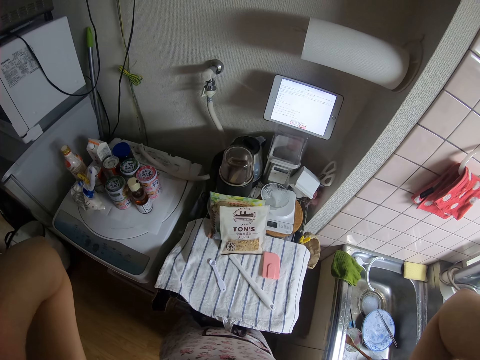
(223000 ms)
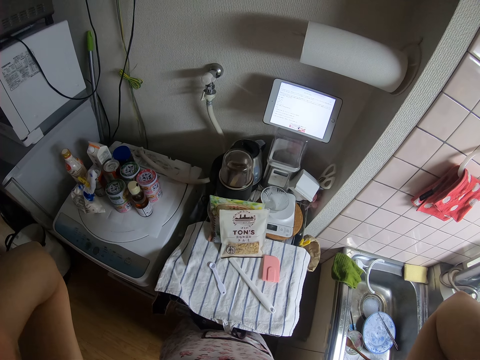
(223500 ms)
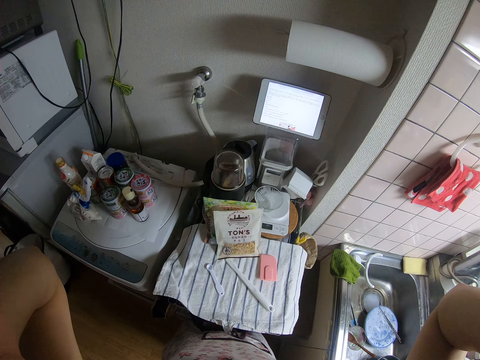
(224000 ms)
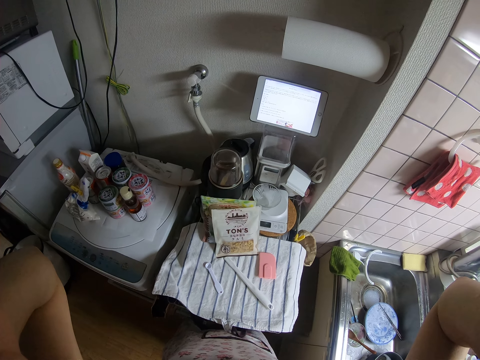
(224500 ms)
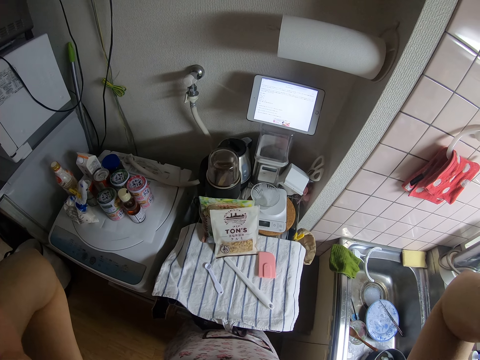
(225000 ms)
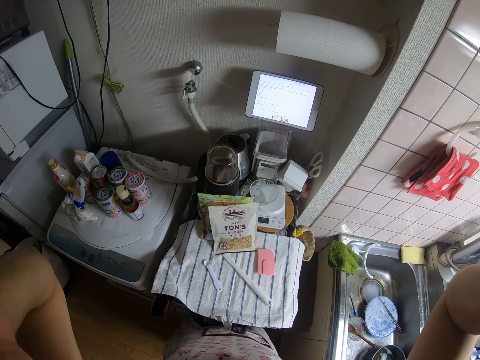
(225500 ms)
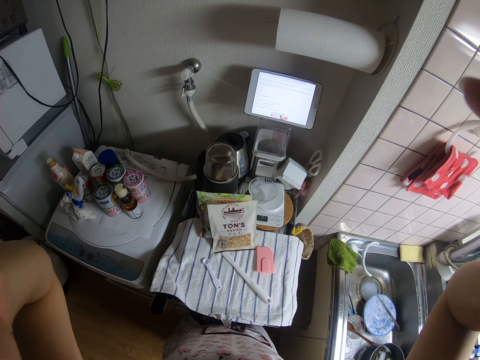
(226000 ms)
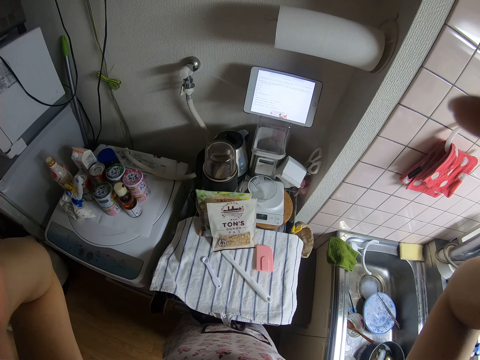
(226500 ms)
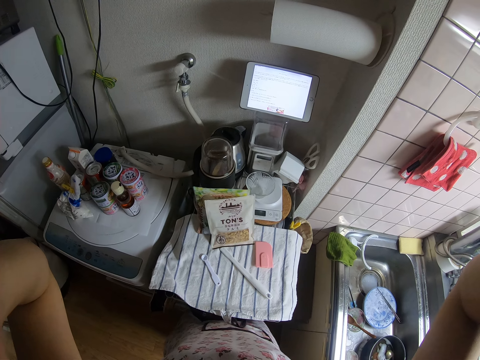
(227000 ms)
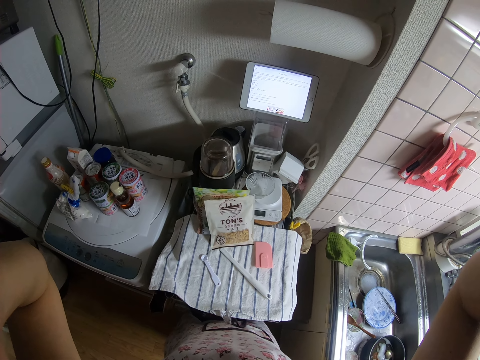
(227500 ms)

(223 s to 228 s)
The camera wearer adjusts the camera.
